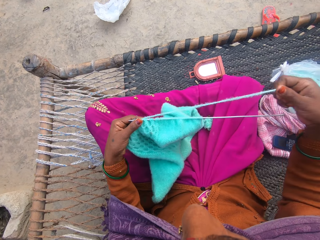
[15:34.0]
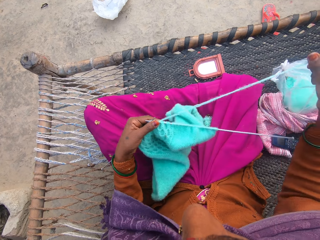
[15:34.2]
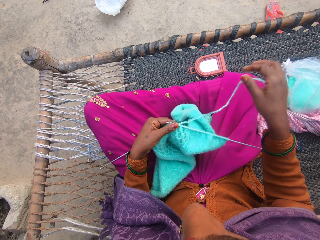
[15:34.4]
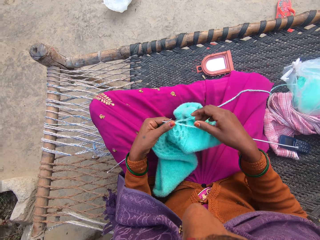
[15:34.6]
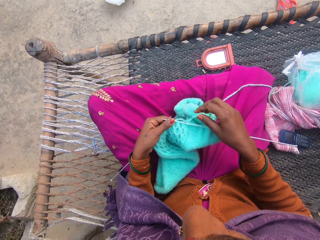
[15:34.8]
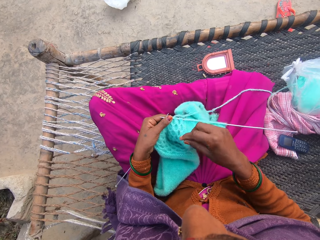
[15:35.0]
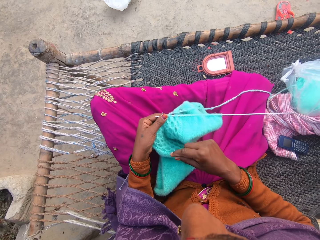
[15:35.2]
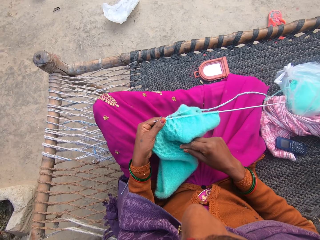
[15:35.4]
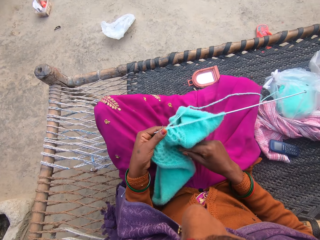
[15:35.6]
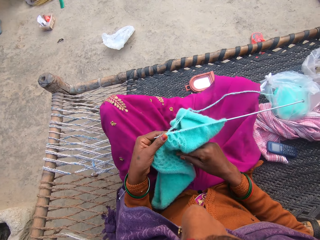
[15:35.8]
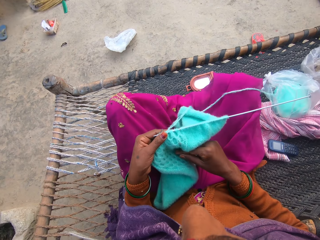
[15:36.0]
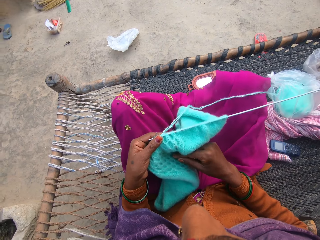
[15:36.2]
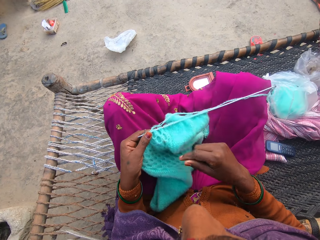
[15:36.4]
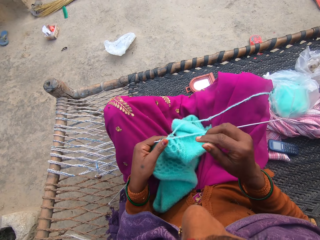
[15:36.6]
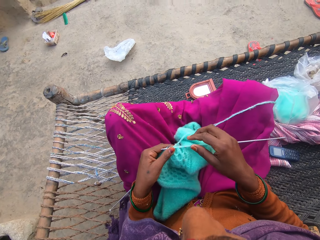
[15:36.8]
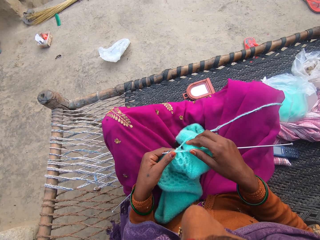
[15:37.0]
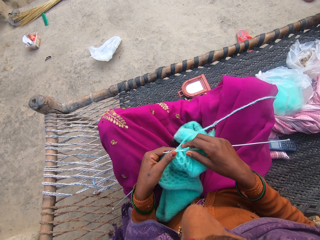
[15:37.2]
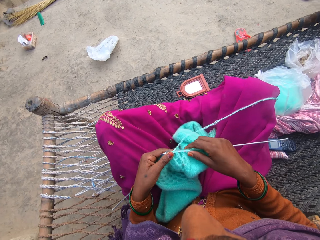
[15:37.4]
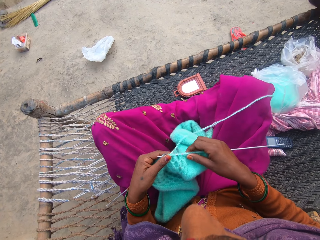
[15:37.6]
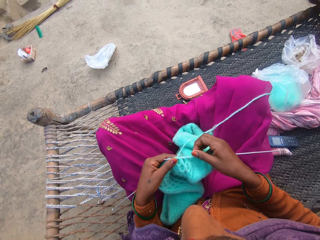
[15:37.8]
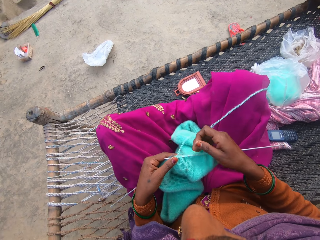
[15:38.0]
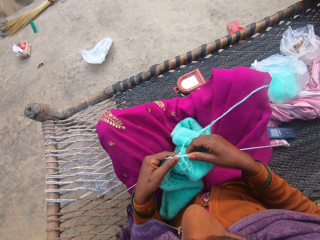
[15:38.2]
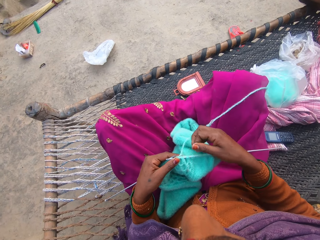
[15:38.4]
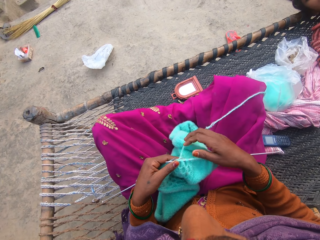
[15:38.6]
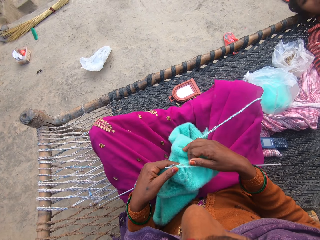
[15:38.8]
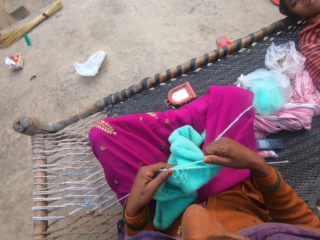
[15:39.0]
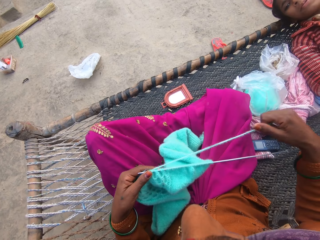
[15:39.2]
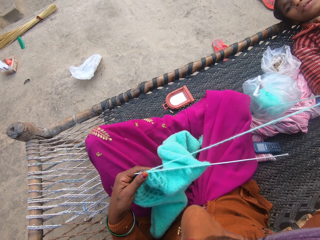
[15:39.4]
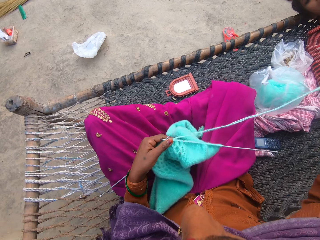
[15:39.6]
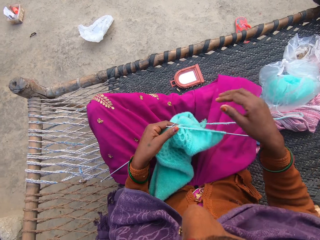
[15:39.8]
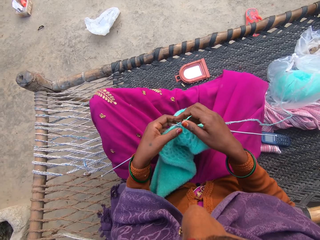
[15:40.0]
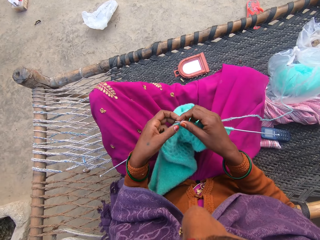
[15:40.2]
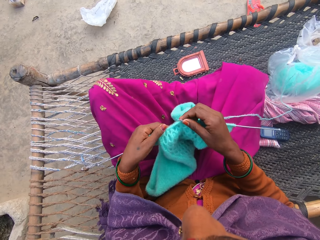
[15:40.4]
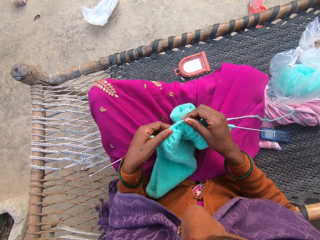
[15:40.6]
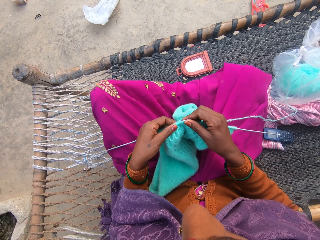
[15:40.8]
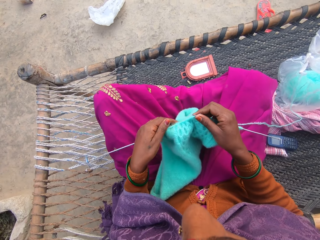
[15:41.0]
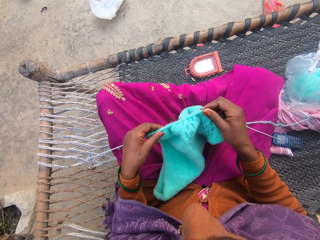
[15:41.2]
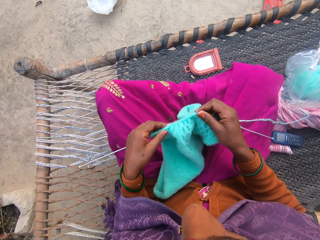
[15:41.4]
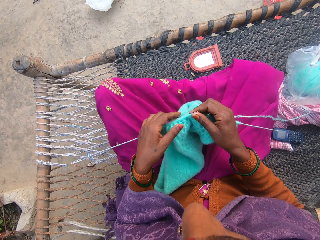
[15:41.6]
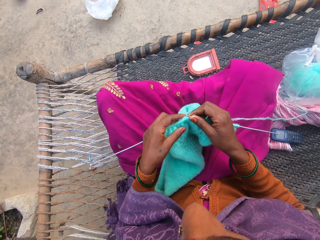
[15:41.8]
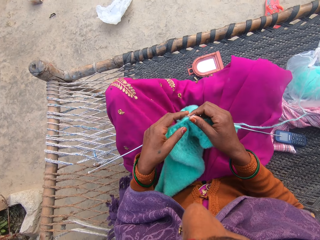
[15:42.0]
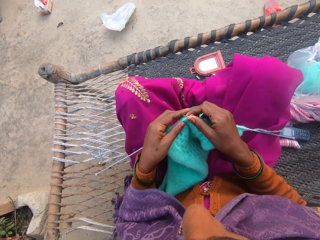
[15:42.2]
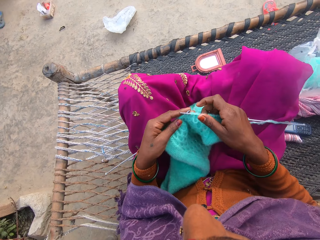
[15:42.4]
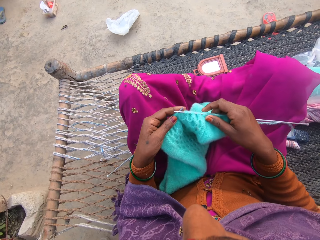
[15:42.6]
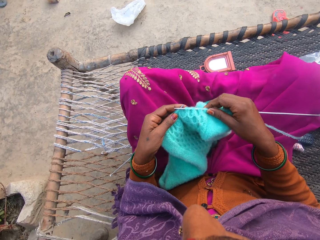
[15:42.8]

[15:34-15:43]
The camera wearer adjusts her legs on a cane chair. She knits the cloth with the pair of knitting needles and the yarn in both hands.

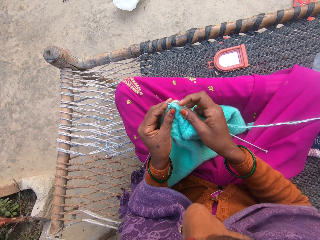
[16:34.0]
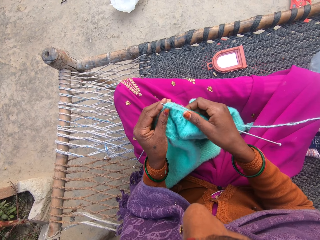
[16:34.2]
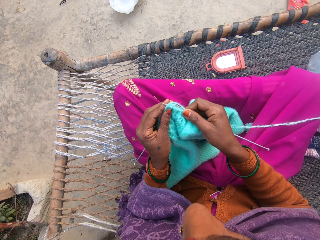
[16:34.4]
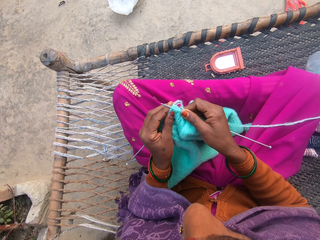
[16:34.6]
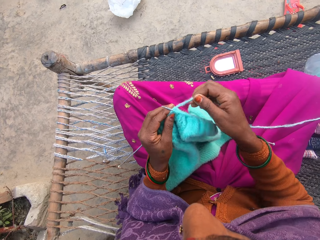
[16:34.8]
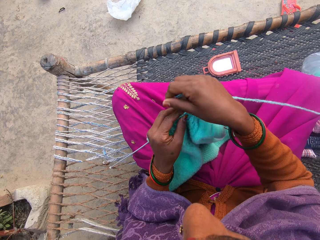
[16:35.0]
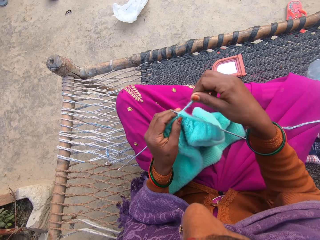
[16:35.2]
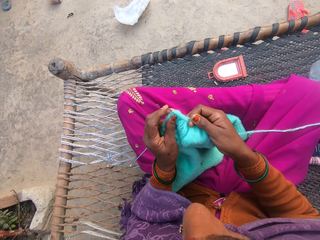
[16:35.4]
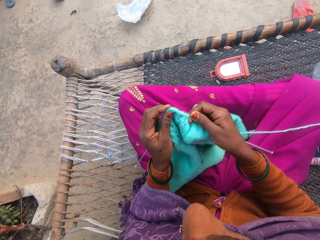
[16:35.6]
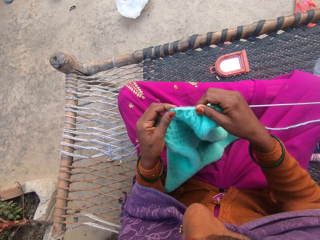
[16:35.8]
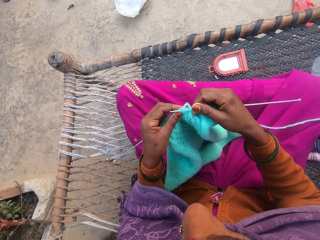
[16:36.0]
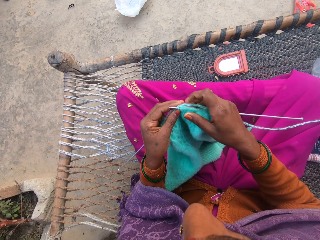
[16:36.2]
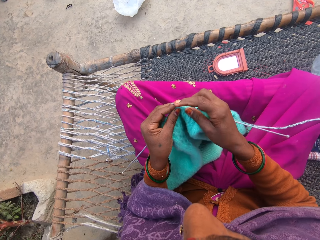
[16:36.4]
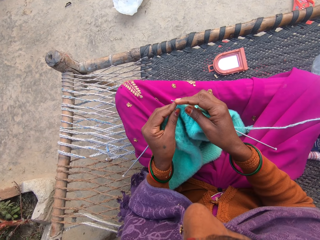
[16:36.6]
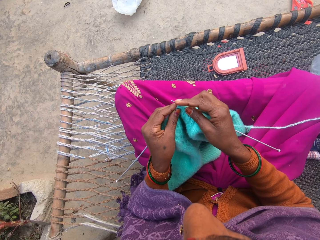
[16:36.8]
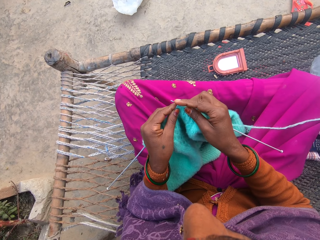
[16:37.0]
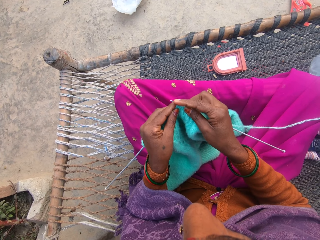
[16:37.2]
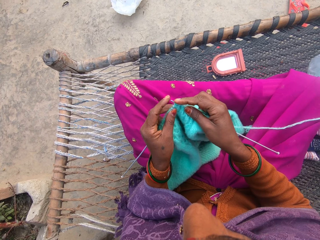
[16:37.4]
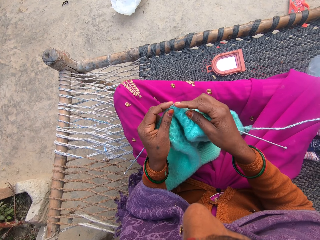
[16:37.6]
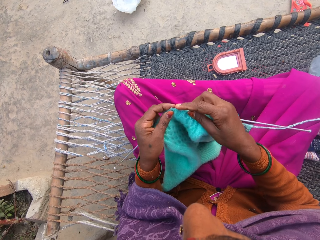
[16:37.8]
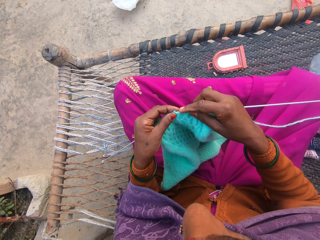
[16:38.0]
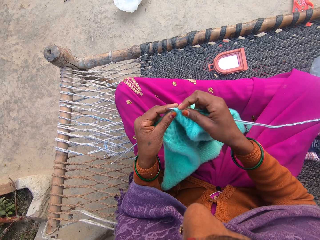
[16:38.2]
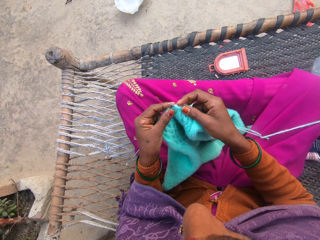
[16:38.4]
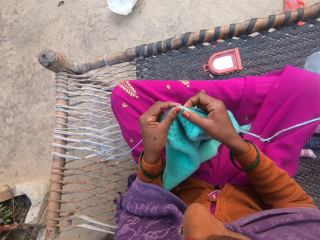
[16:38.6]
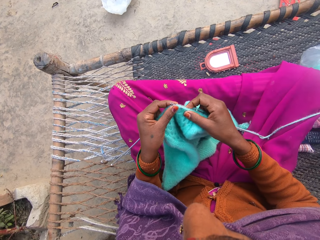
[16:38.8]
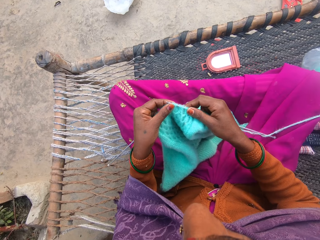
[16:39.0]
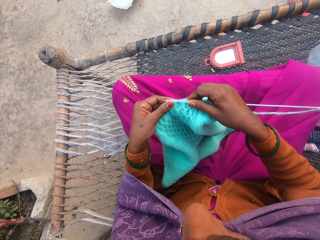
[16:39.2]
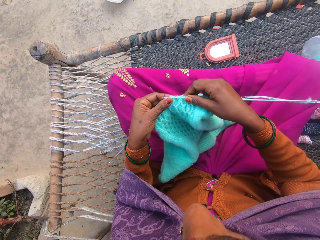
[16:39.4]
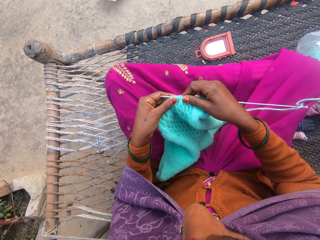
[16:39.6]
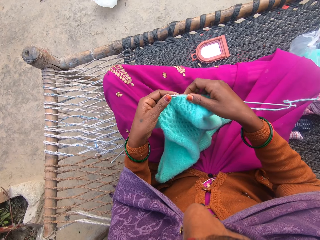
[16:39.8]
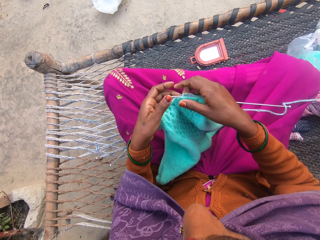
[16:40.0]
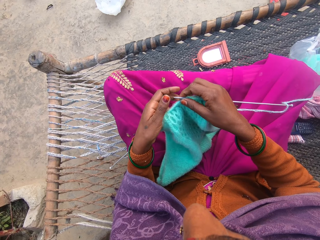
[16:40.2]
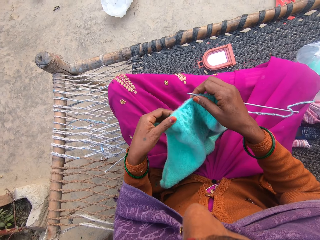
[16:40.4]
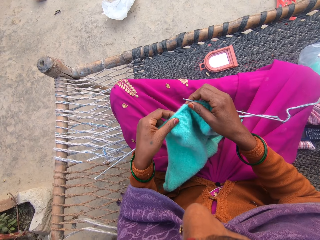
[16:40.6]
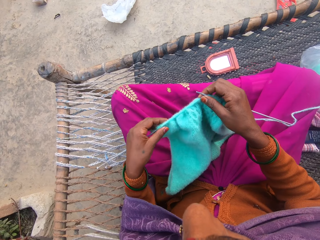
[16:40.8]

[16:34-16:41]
The camera wearer knits the yarn.

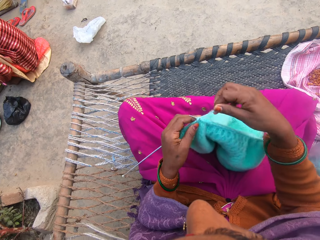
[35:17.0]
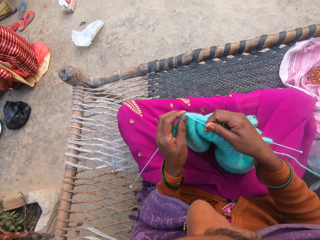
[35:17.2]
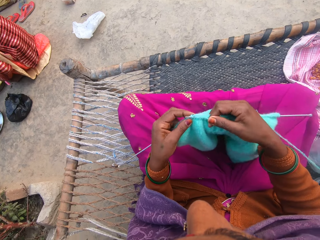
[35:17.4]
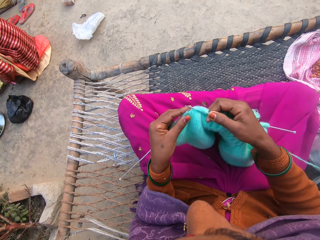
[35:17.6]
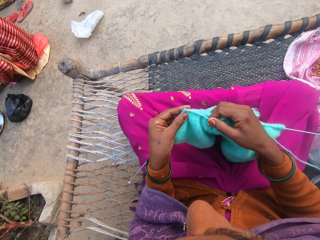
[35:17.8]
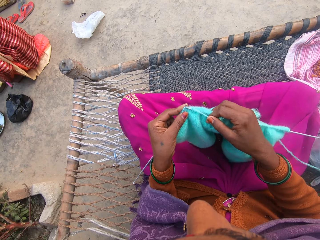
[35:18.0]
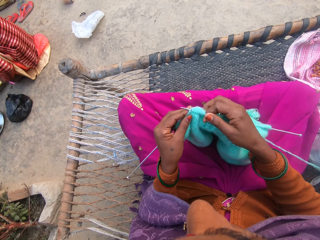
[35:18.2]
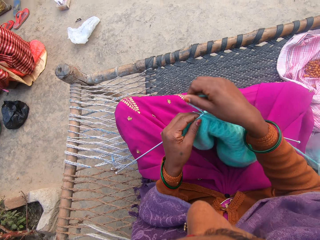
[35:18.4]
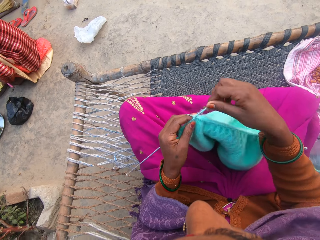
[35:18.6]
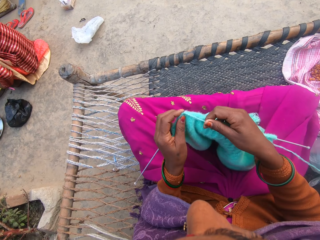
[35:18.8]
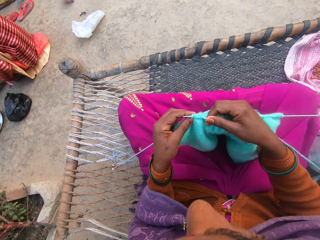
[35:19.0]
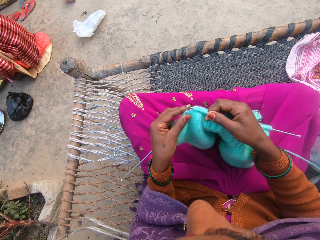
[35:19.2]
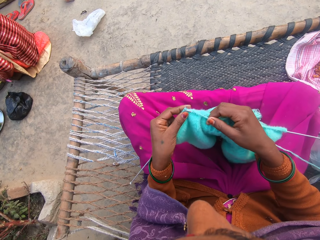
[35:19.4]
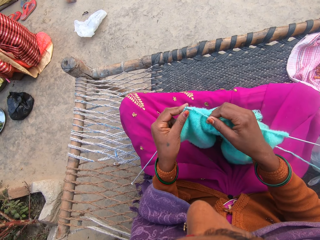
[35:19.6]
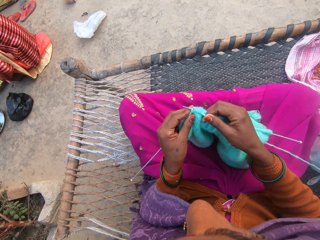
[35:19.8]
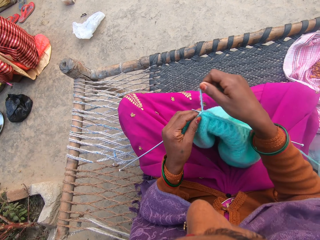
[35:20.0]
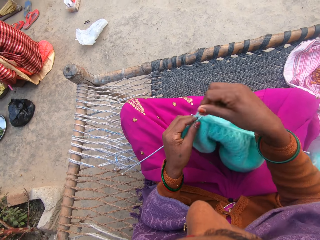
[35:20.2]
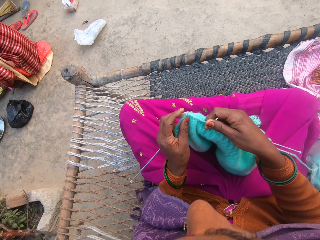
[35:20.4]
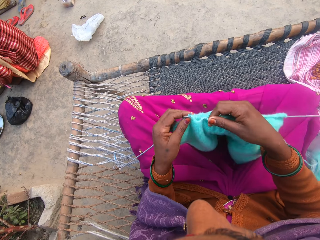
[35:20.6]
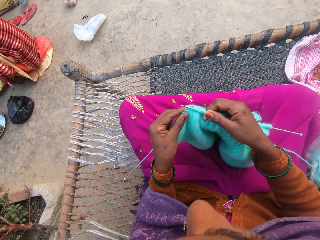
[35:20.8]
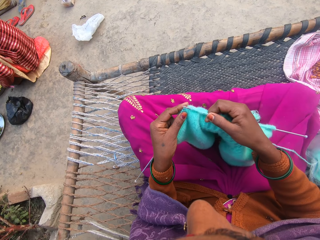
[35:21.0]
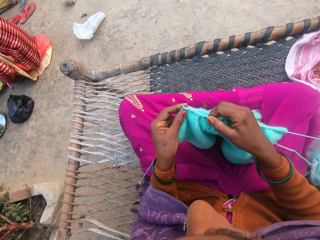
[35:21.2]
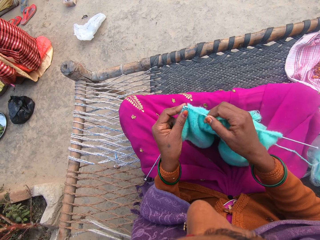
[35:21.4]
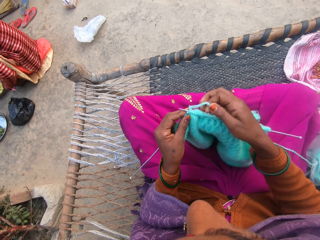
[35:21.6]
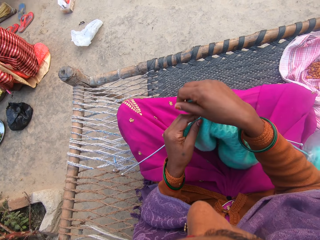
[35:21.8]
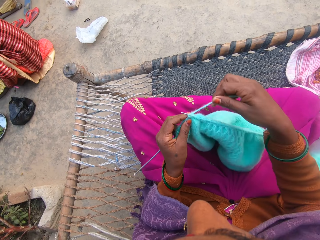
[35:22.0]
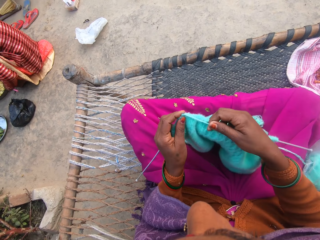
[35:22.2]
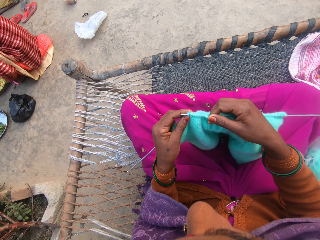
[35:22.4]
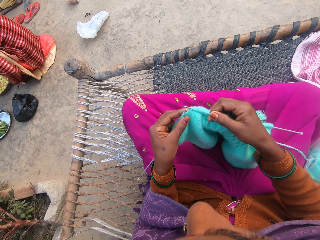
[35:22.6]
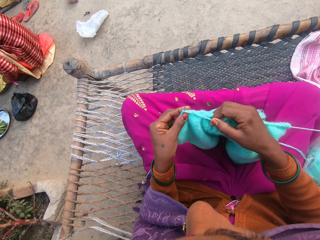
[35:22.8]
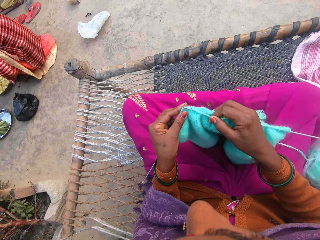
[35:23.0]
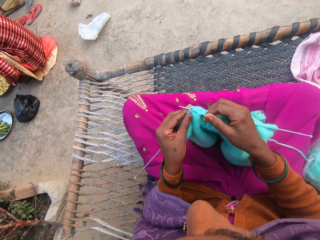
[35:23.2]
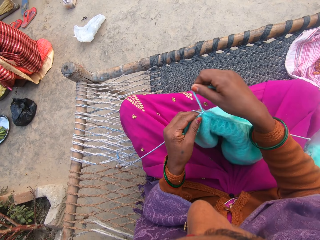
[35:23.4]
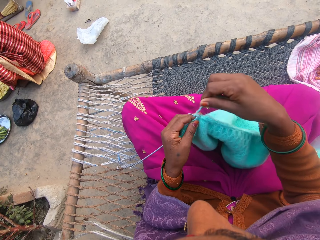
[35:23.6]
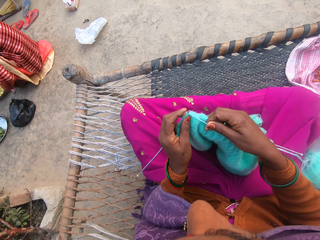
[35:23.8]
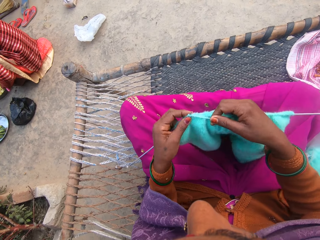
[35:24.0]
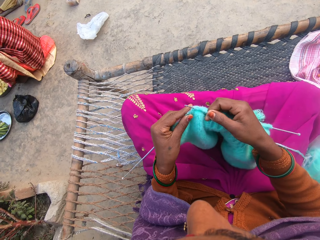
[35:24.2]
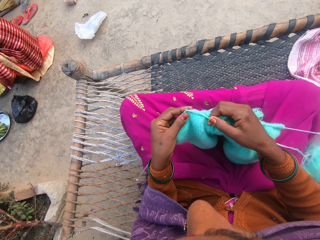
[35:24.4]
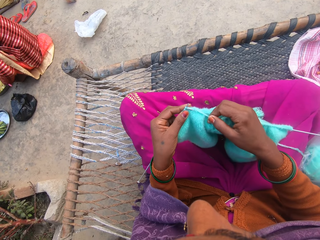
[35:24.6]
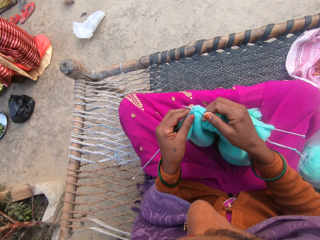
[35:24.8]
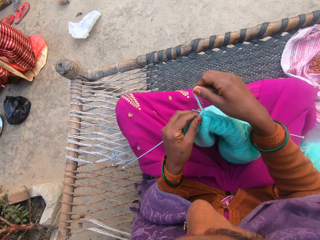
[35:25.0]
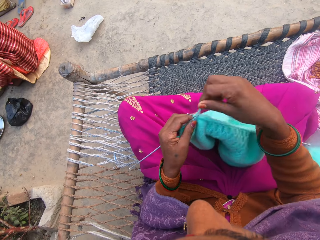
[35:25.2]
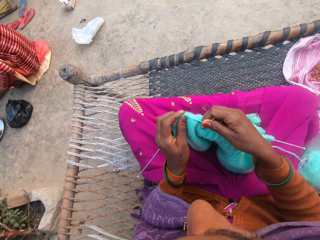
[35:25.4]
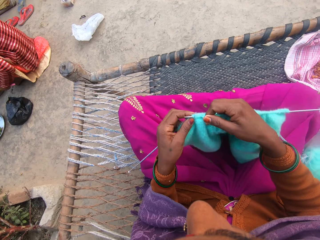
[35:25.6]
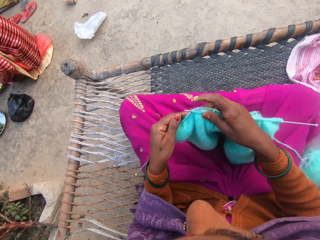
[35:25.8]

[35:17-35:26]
The camera wearer knits a fabric.
